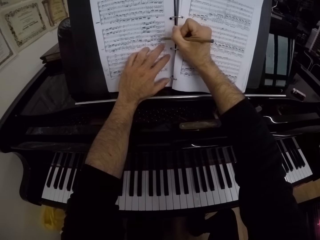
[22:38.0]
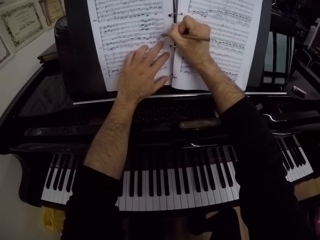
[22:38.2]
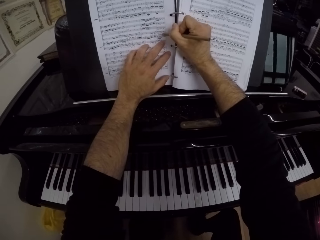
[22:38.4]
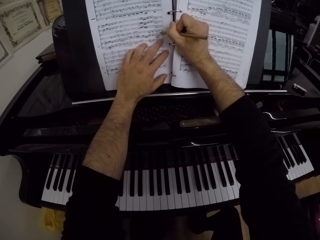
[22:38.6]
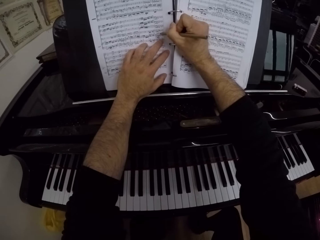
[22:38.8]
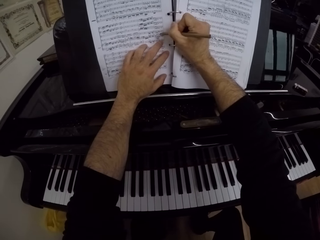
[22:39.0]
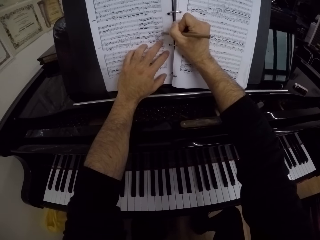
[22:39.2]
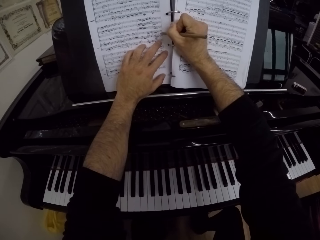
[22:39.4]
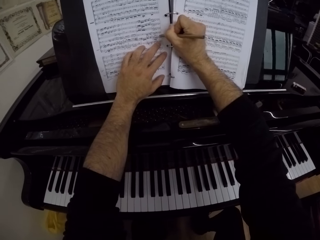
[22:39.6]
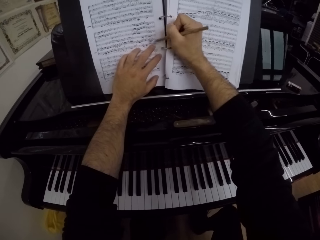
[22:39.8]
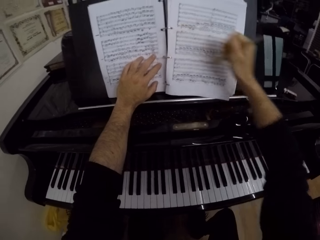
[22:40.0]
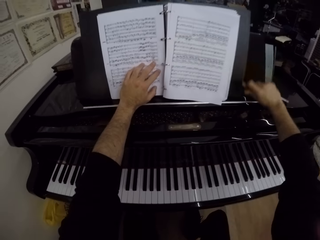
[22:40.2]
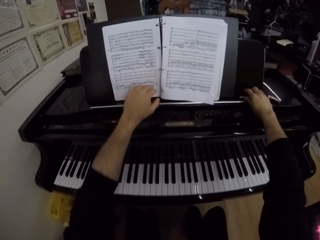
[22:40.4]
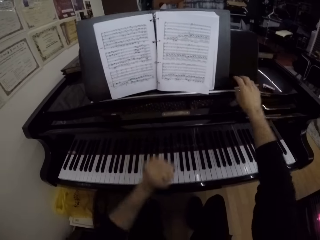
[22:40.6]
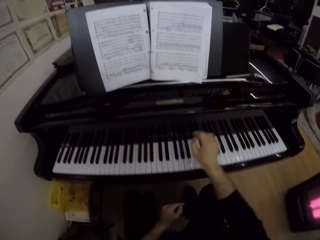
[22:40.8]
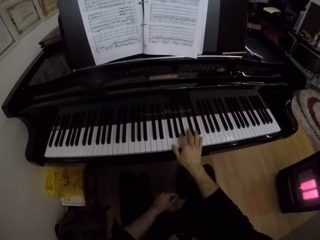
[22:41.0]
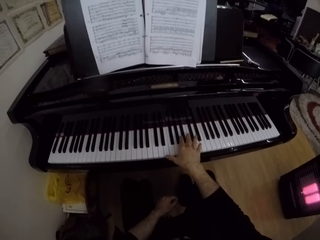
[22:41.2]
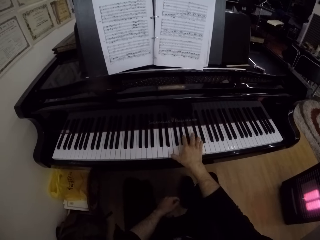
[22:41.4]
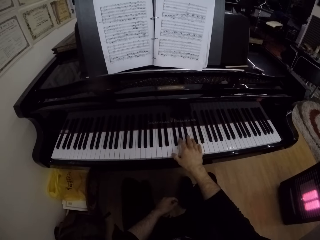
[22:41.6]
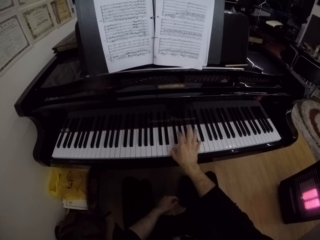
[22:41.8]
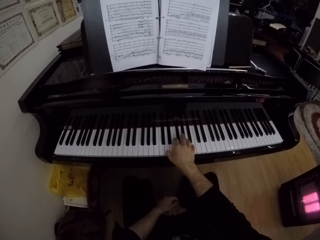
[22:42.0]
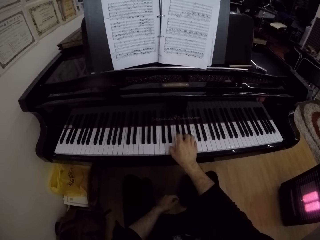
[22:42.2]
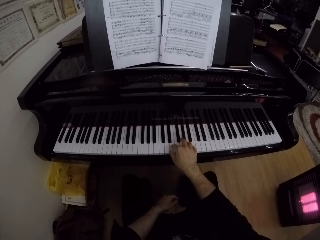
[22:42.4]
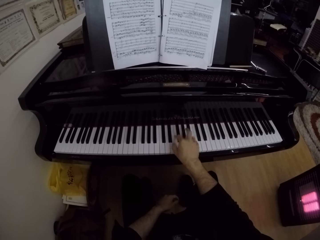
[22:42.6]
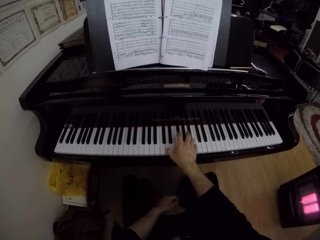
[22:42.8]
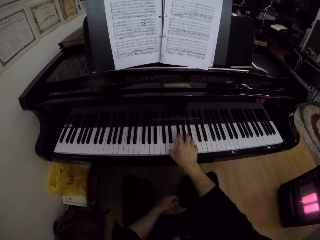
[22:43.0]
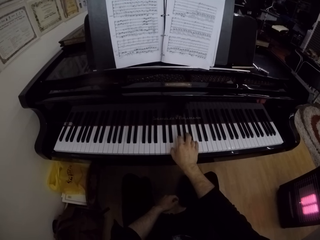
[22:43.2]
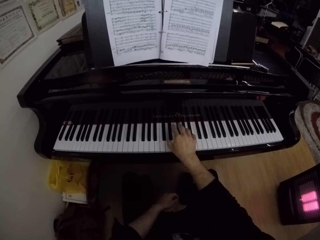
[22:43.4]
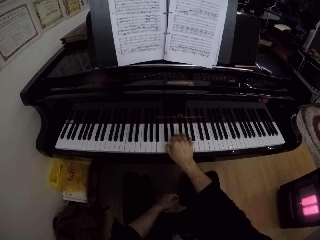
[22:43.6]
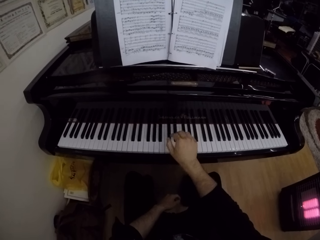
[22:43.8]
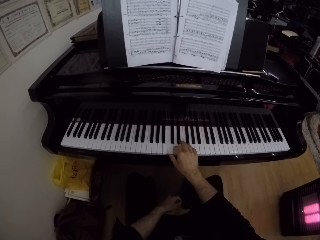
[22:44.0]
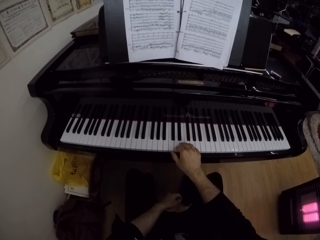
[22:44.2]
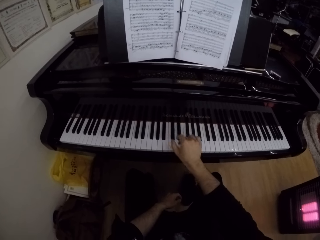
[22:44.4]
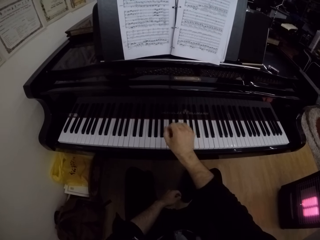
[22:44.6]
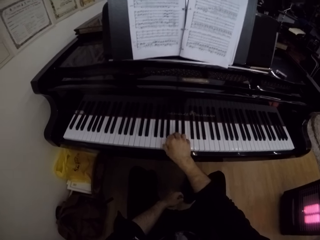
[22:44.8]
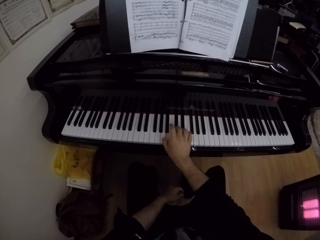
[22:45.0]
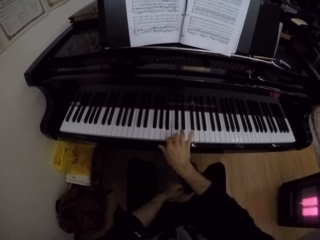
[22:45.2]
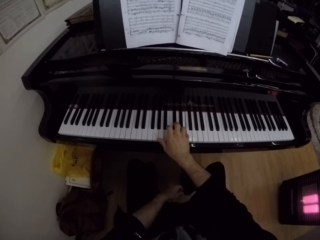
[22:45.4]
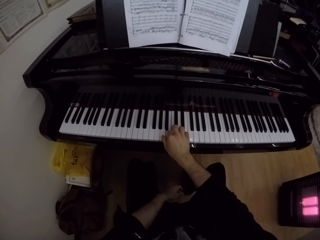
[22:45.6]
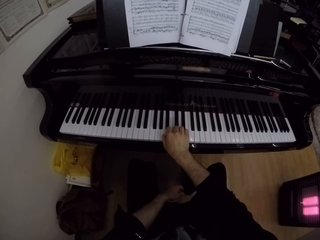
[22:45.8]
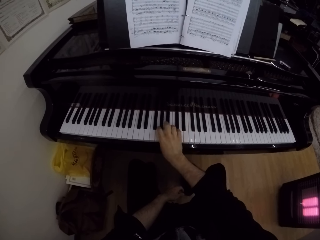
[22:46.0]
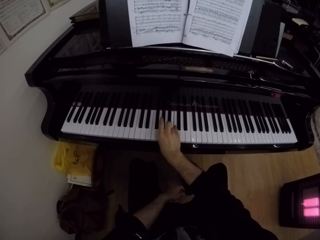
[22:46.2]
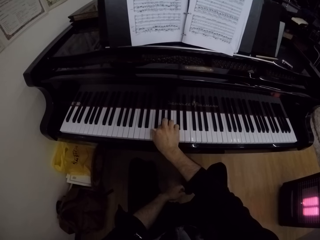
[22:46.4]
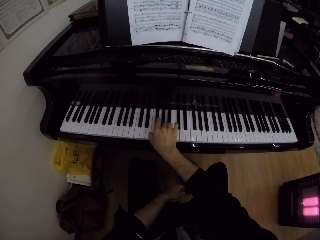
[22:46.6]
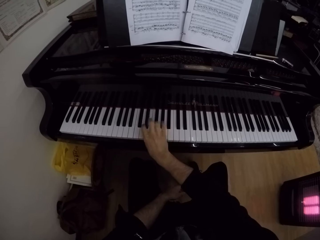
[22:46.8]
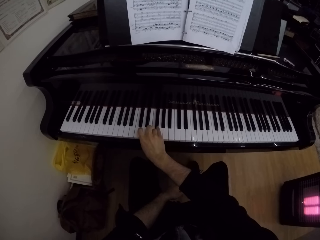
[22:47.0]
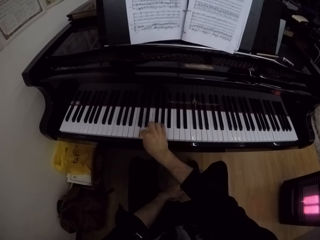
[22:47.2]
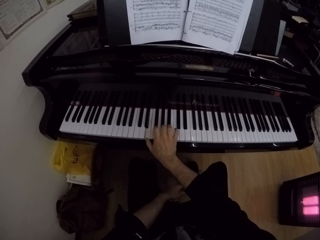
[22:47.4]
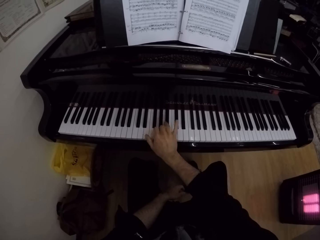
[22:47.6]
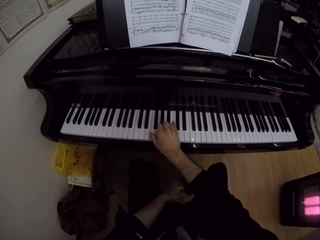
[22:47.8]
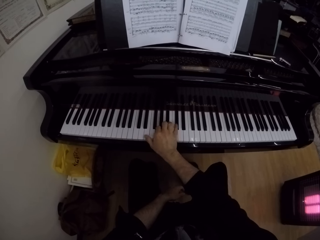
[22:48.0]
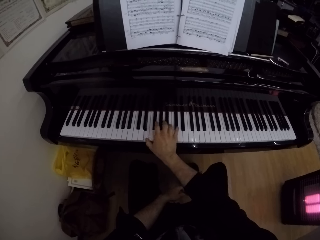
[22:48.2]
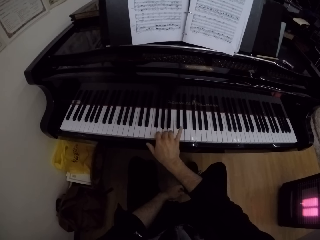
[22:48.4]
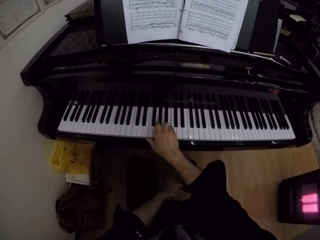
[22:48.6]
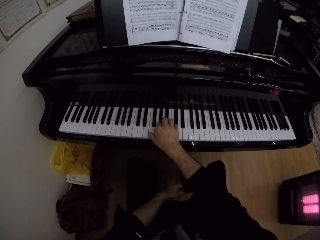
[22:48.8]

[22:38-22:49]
The camera wearer writes on the music manuscript with the pencil in his right hand. He drops the pencil on the piano with his right hand. He plays the piano with his right hand.

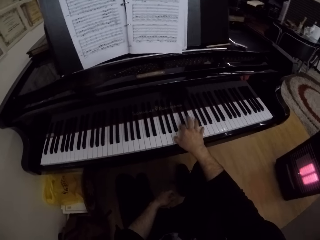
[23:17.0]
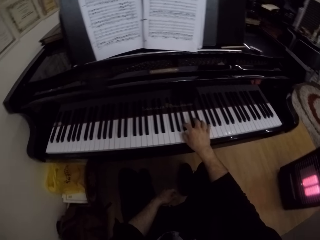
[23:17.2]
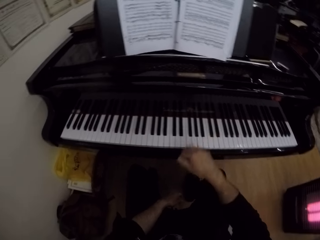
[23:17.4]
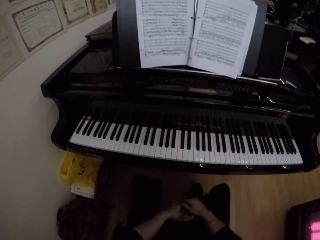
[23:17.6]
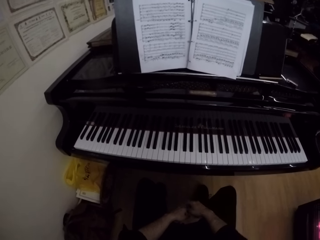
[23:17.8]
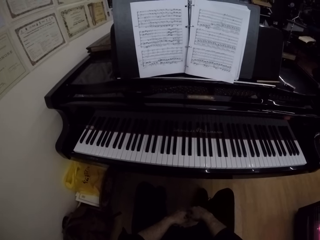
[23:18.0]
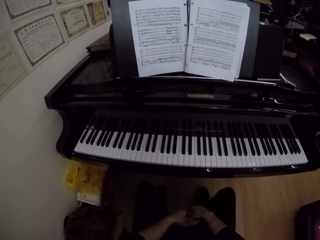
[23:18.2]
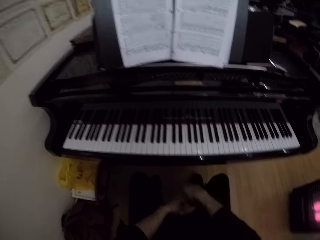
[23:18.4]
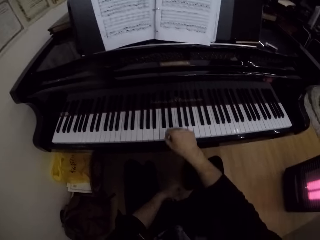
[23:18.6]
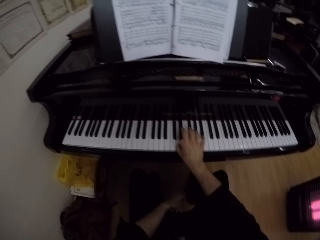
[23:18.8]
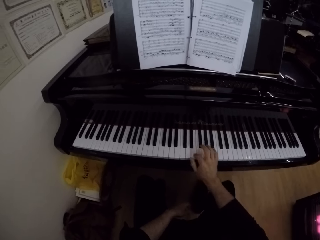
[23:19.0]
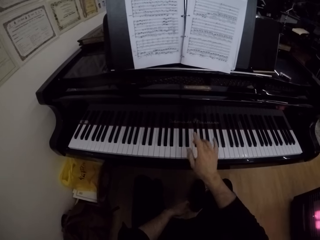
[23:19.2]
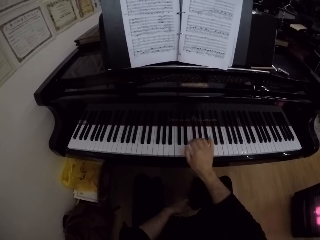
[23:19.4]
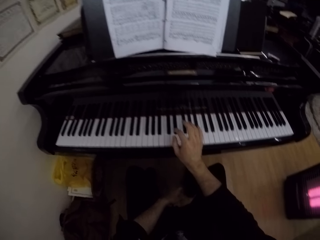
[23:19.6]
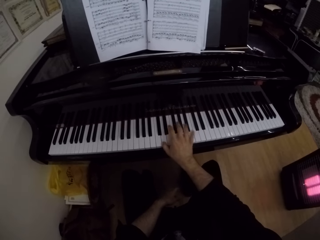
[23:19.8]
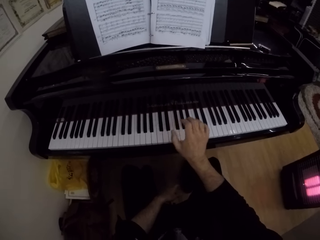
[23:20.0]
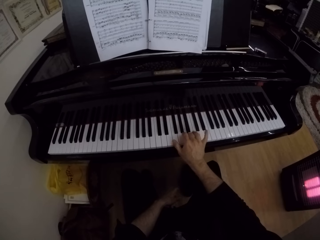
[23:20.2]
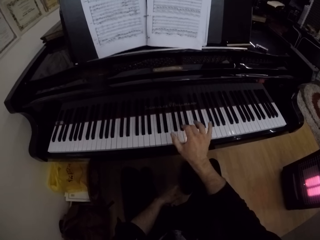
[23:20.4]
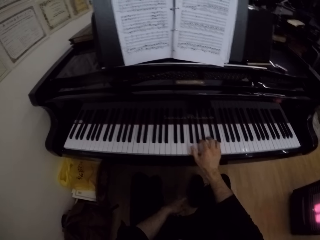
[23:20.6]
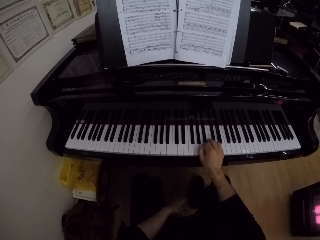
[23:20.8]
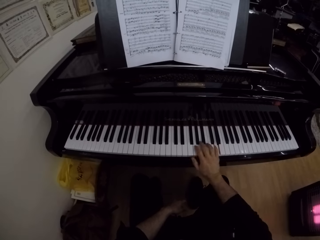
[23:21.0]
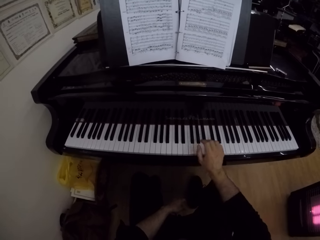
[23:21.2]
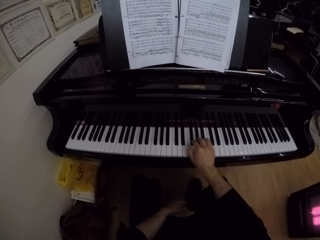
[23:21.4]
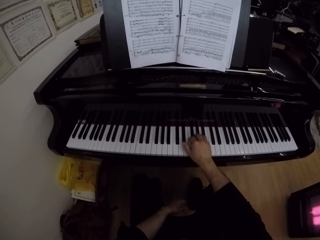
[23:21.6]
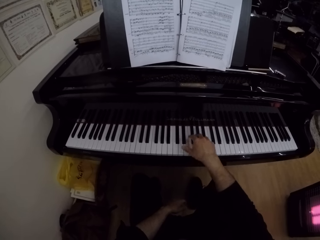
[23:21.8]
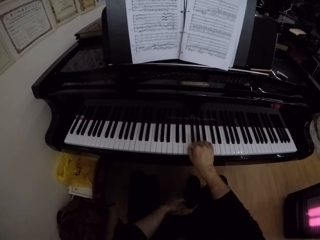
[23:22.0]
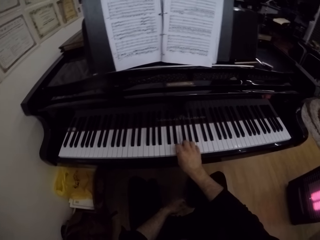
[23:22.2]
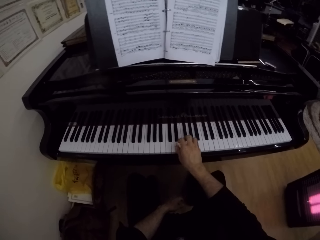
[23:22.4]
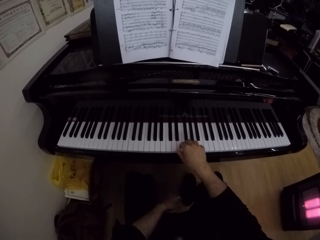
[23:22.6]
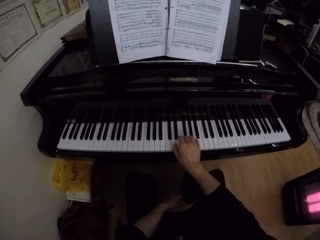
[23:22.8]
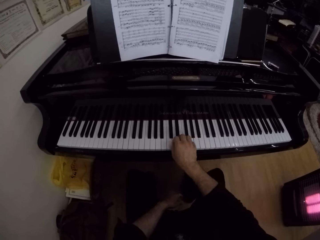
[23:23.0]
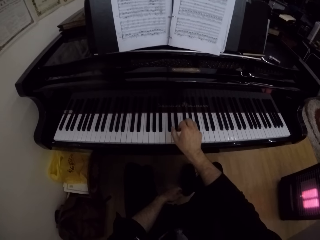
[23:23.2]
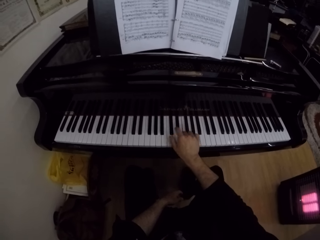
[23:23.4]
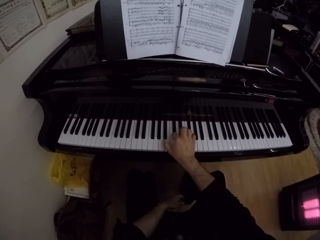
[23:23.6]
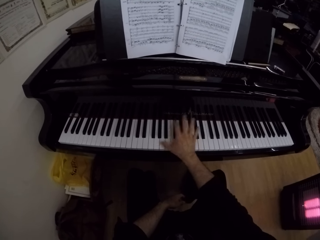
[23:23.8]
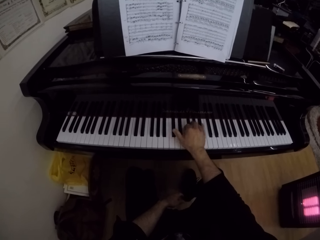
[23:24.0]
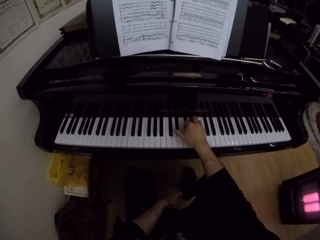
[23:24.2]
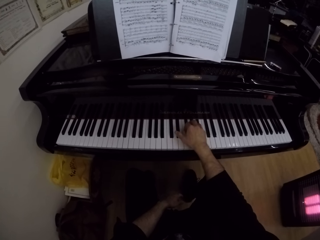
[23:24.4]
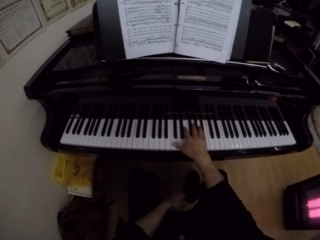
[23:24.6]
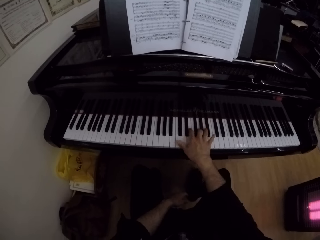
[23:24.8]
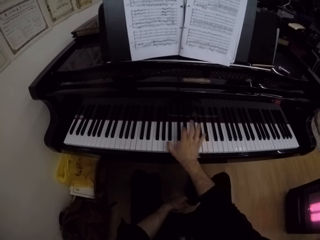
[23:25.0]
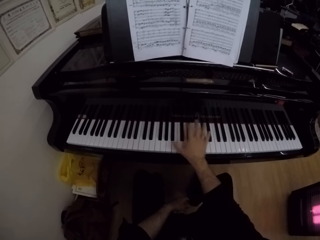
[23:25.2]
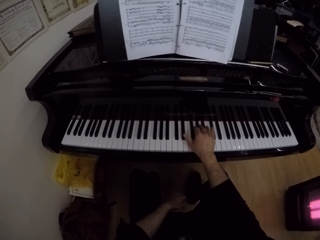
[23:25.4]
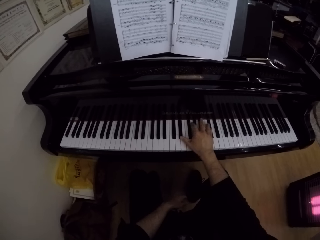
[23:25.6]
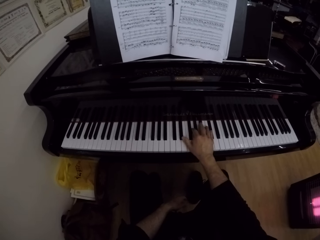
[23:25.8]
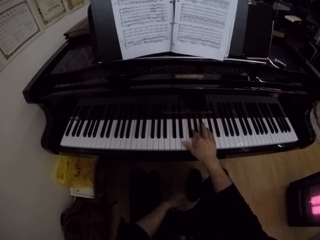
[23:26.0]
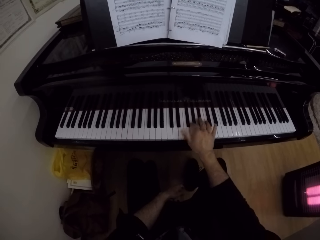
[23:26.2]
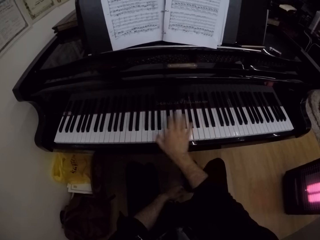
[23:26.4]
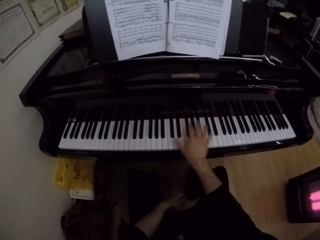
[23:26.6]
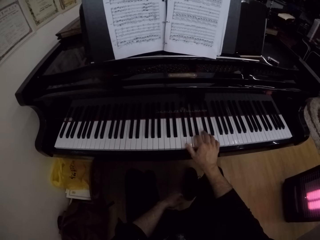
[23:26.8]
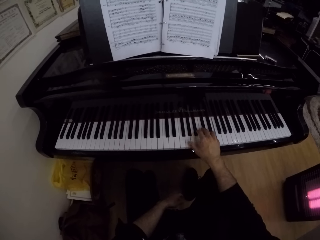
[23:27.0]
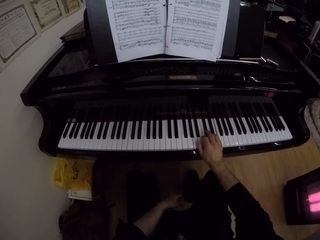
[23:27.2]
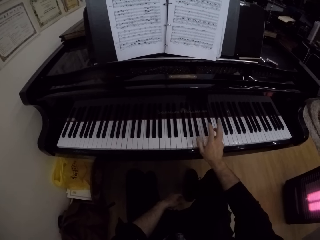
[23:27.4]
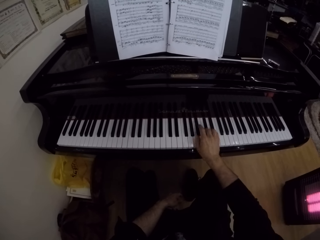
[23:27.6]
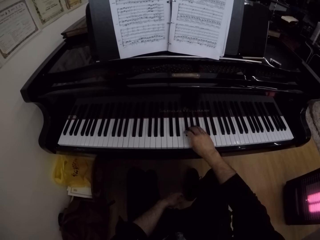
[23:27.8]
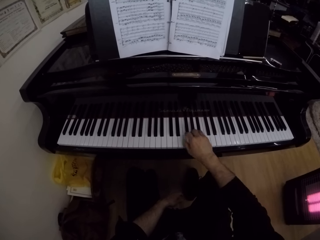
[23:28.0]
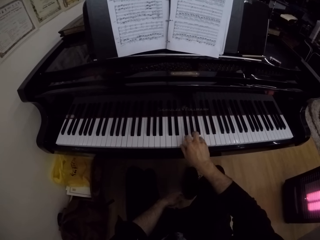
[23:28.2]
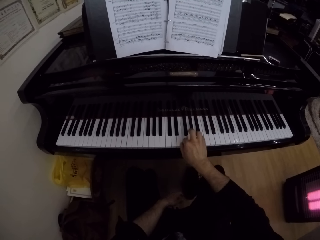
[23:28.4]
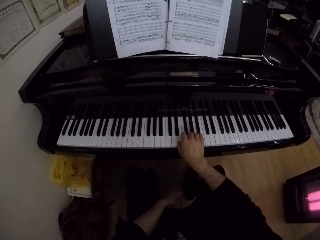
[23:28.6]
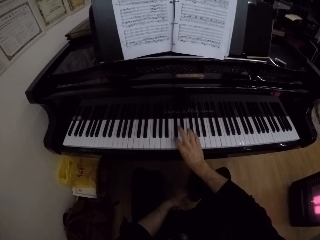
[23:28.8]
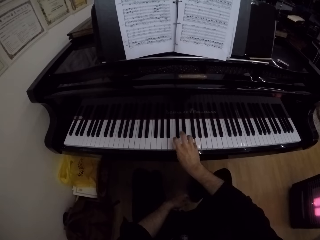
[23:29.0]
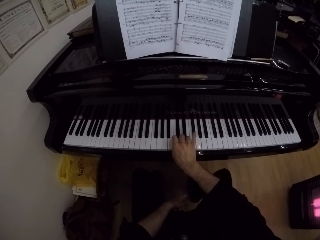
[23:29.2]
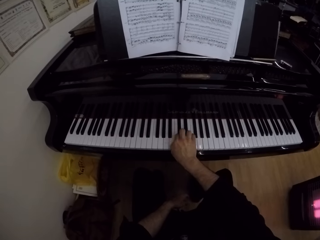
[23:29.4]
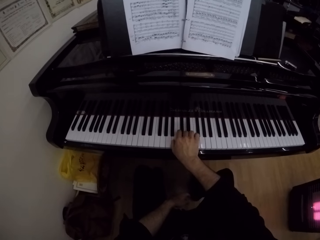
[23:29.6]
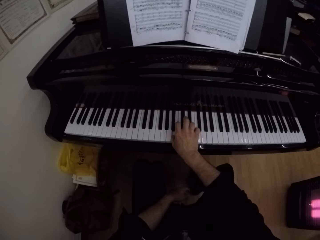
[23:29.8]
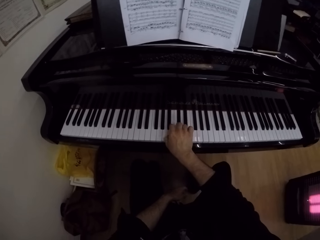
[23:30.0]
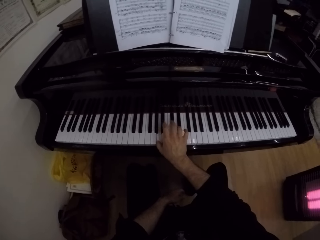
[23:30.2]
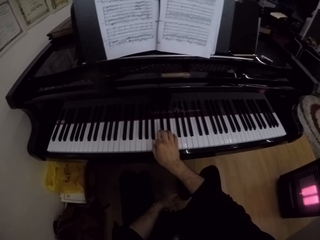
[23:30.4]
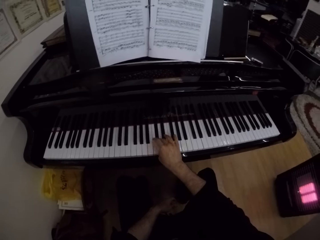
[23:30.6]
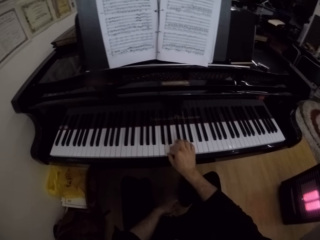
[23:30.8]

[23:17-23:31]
The camera wearer moves the hand to the thigh. They play the keyboard.
